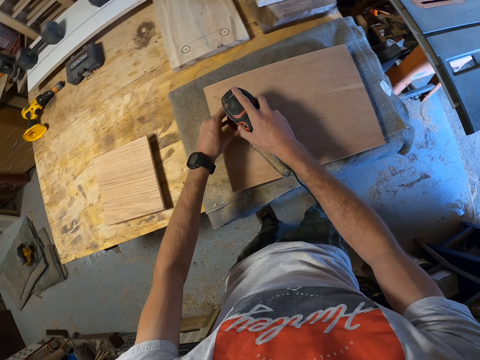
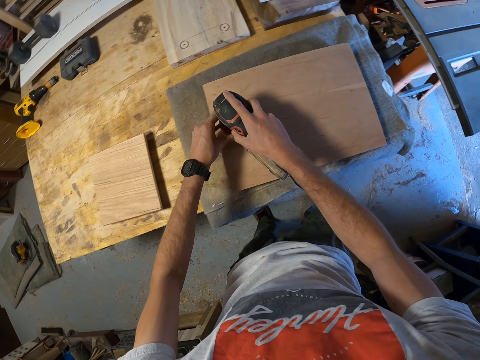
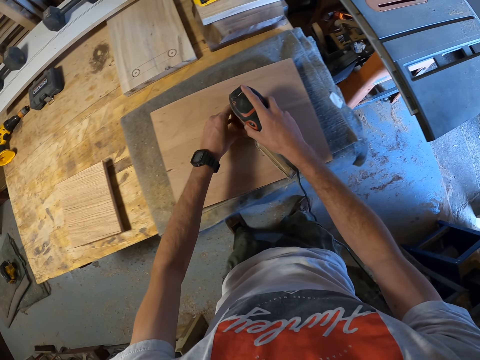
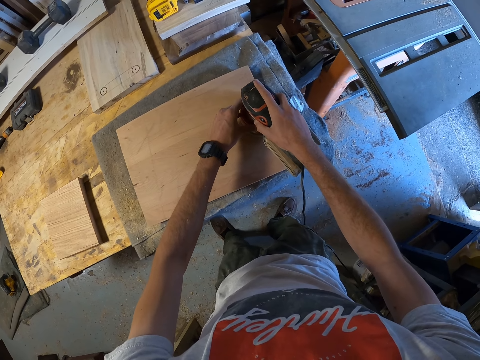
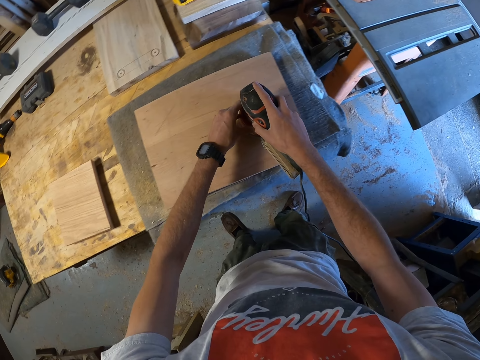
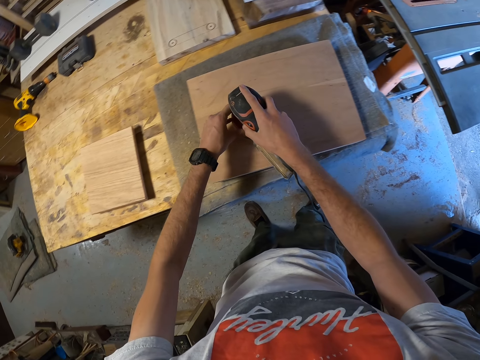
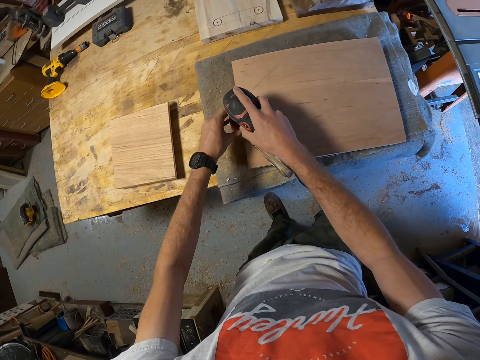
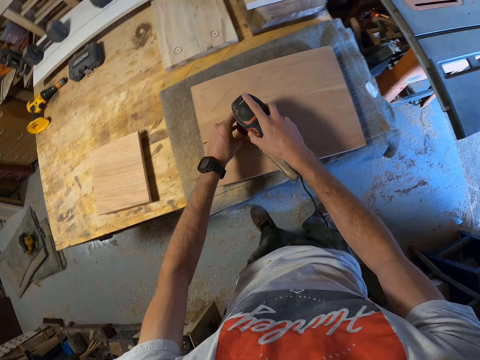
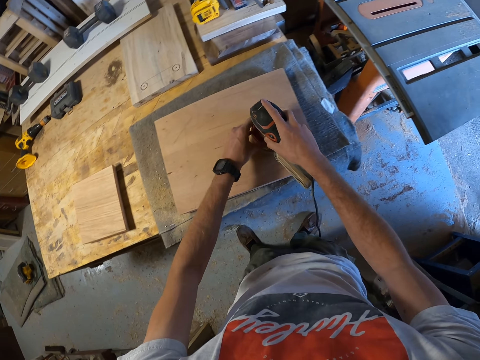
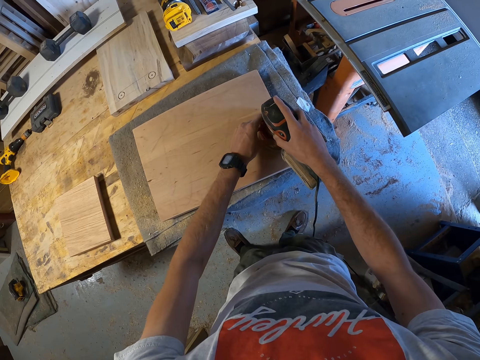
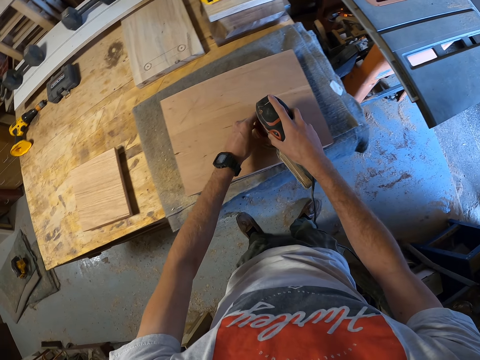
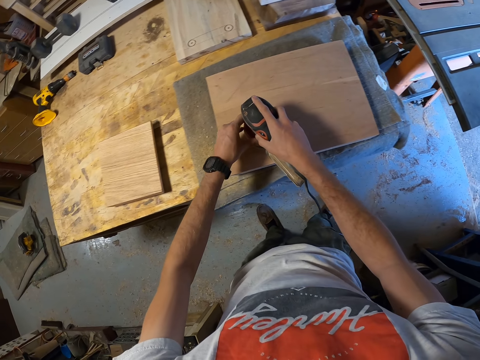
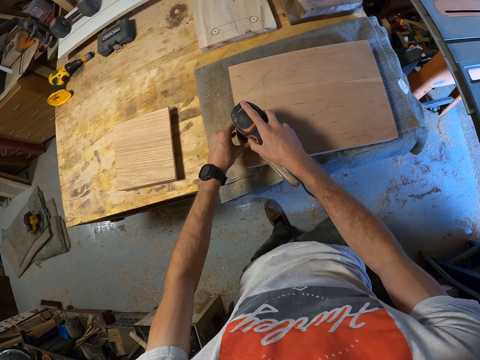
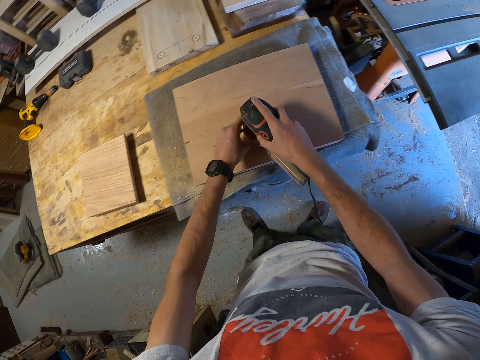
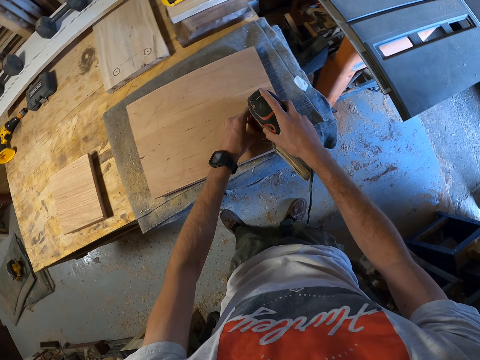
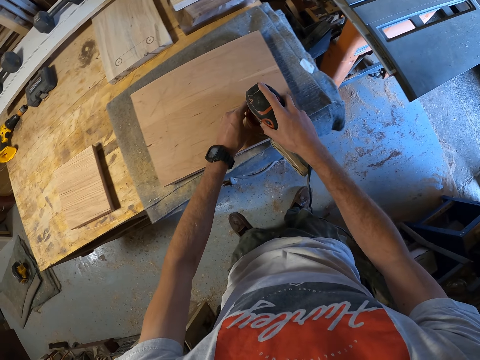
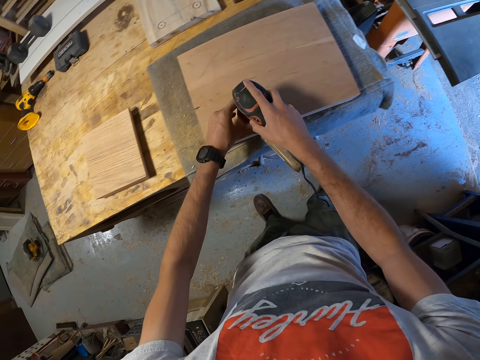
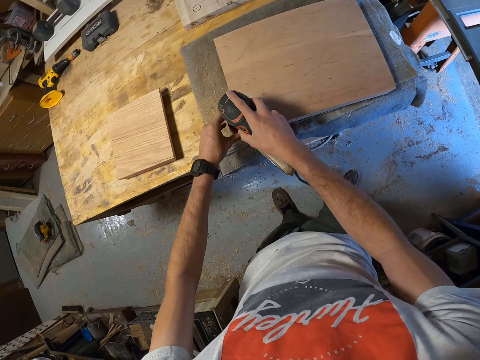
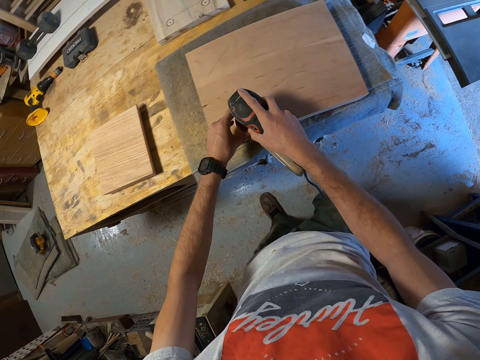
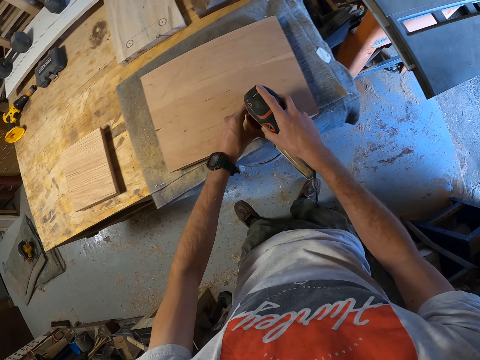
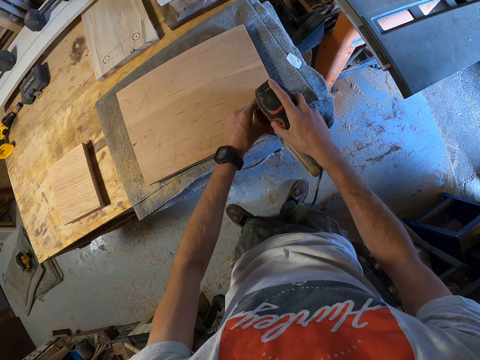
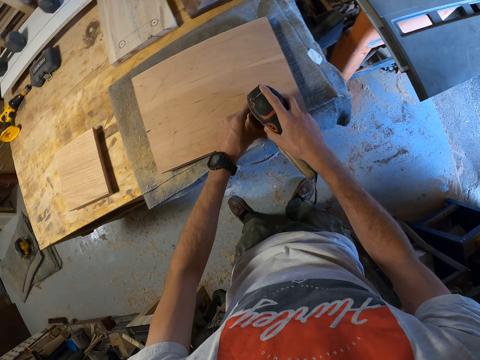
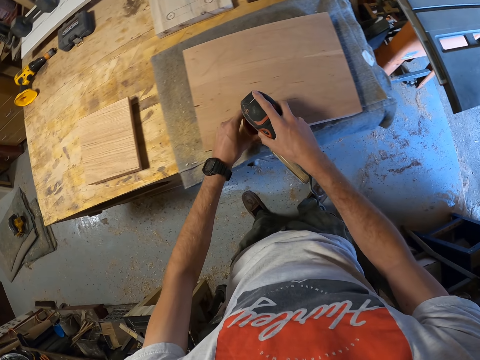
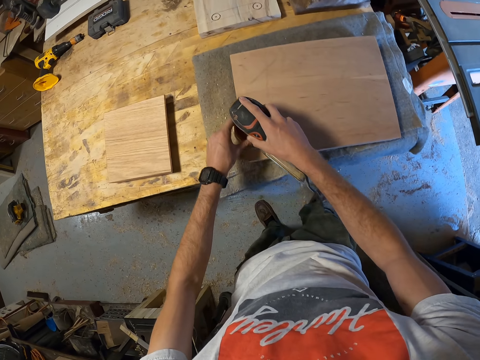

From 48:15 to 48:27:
The camera wearer smoothens the wood.

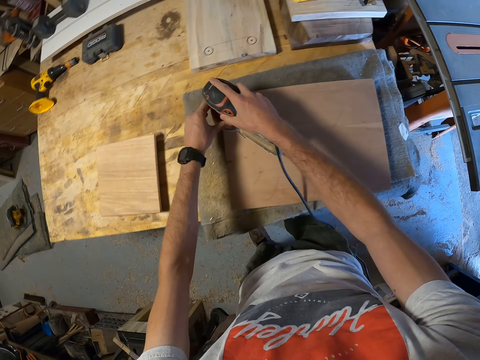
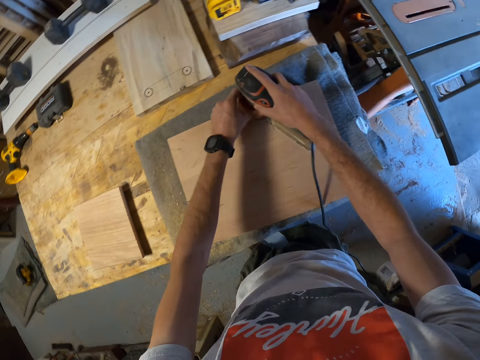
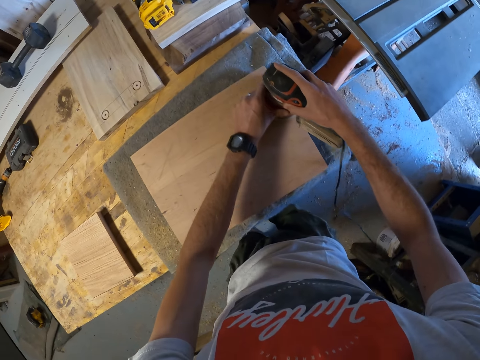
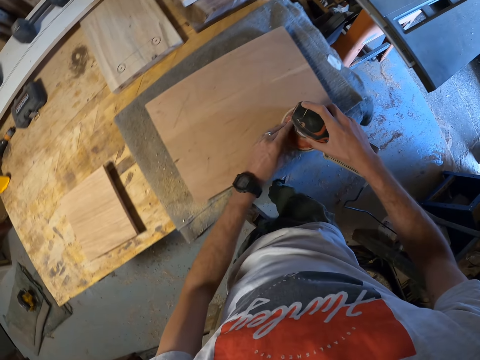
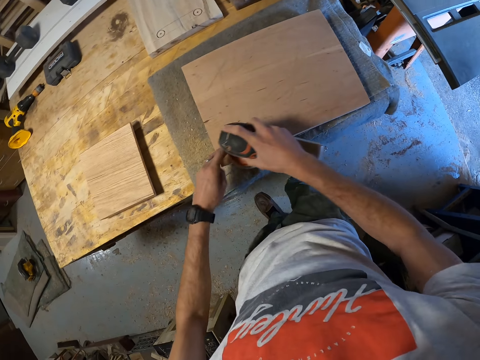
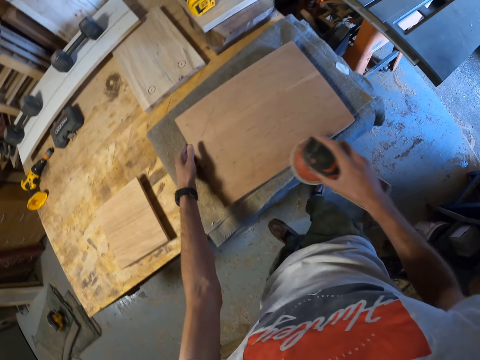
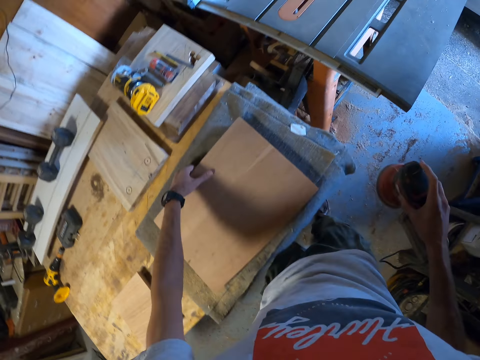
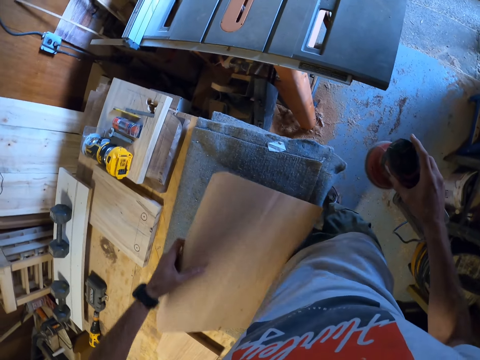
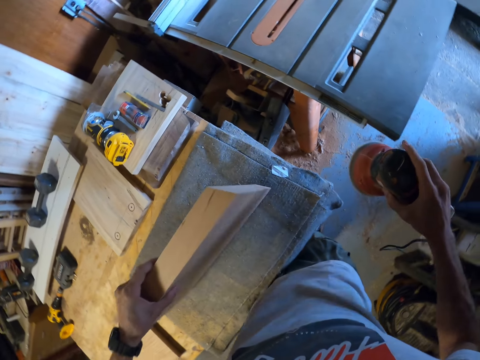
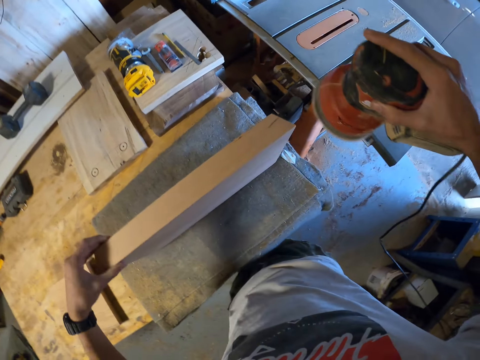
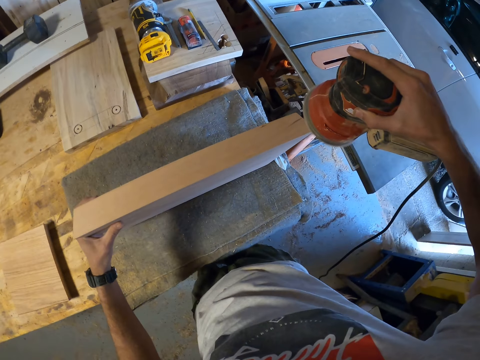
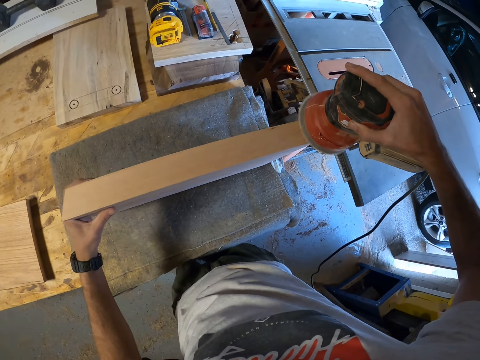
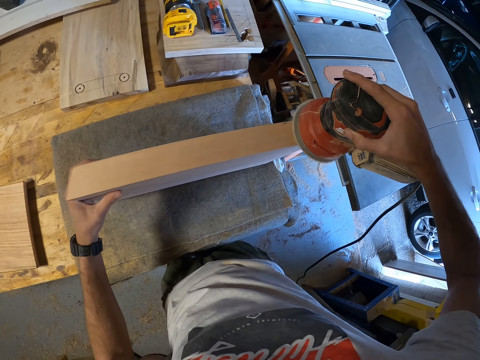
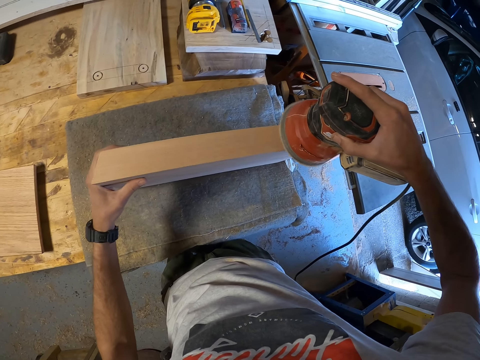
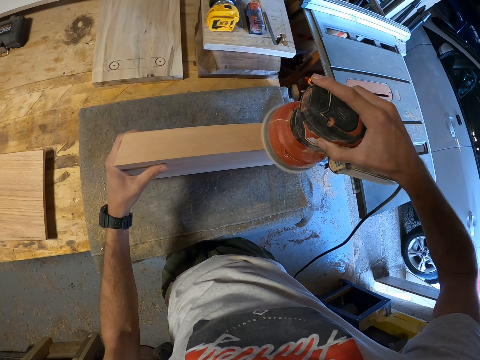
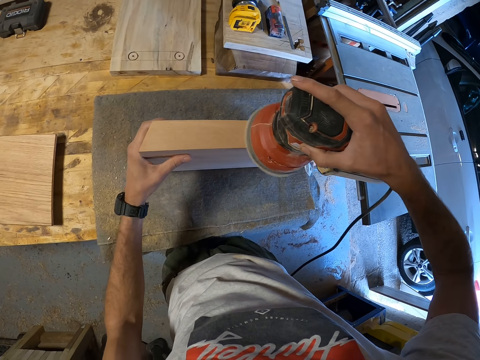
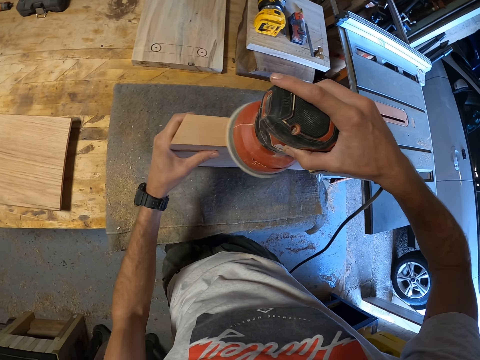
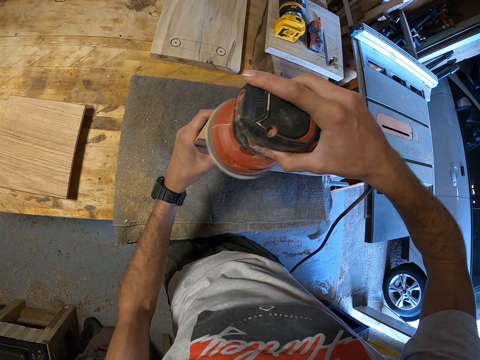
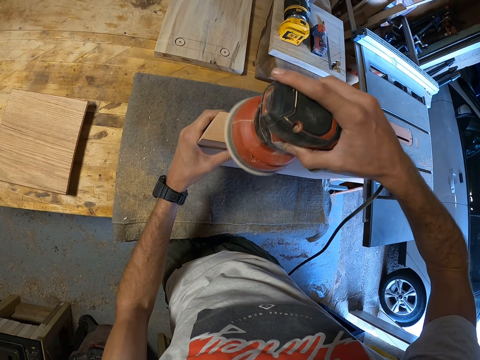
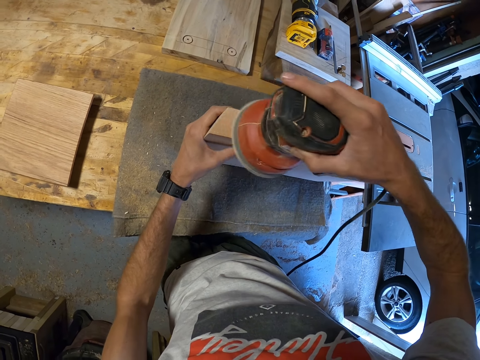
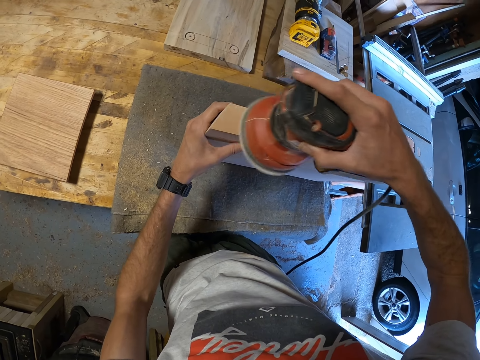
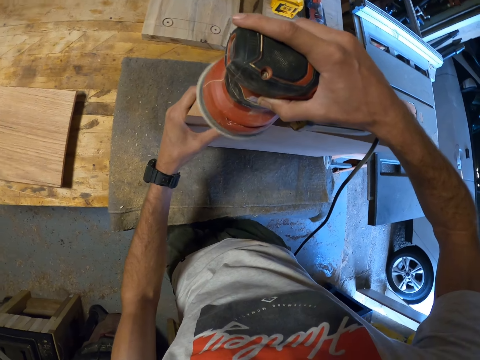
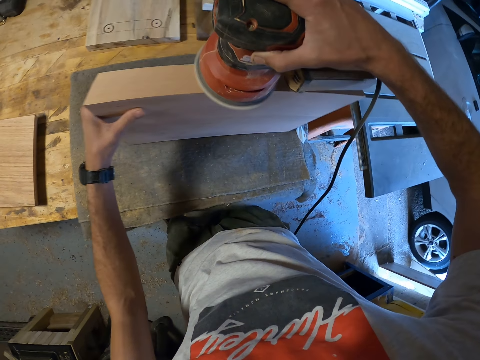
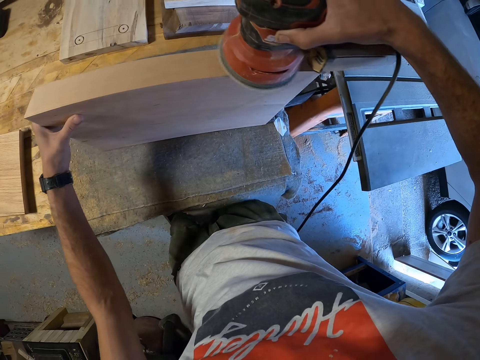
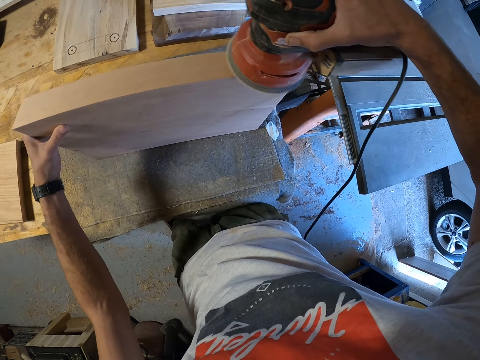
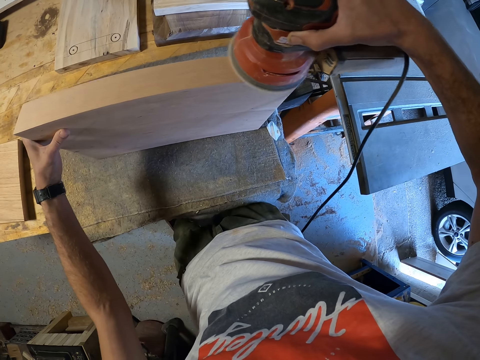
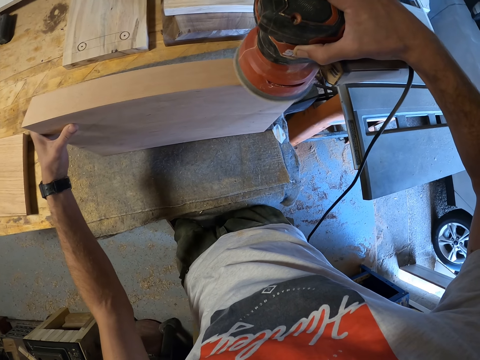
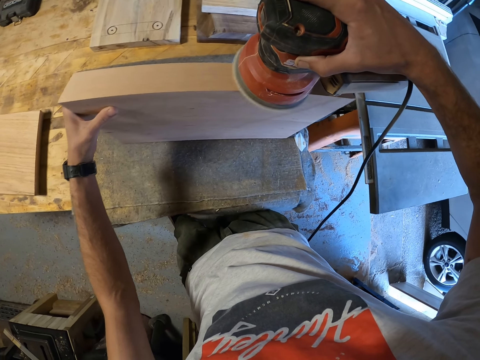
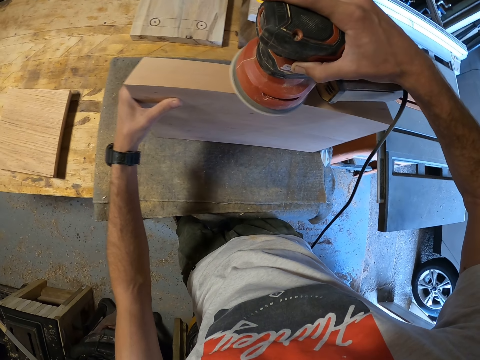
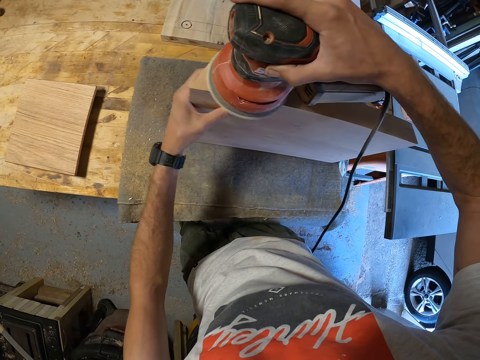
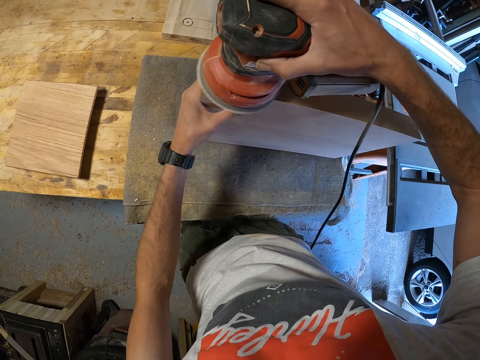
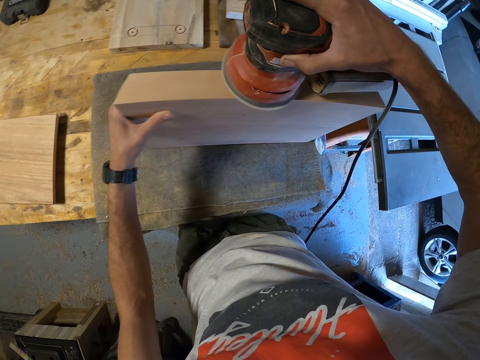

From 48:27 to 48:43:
The camera wearer holds the sander. He turns the wood plank onto another side with his left hand. He sands a side of the wood plank, with its face up, with the electric sander.
